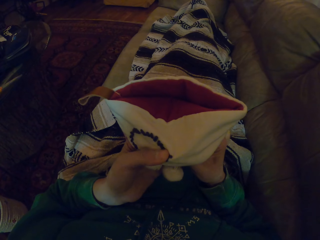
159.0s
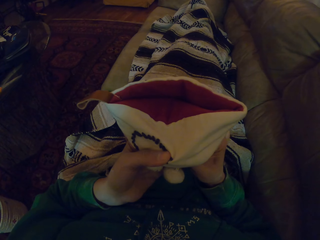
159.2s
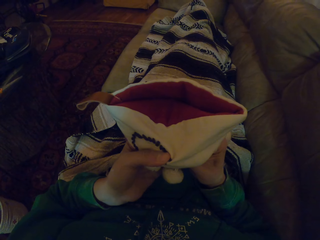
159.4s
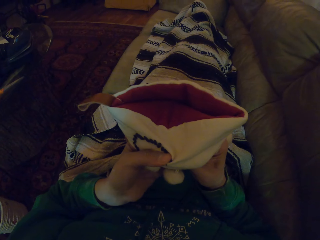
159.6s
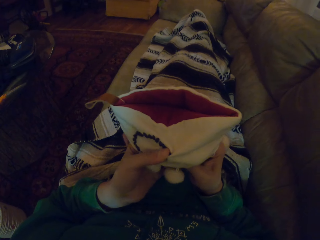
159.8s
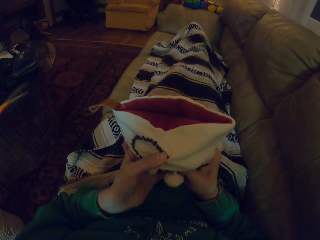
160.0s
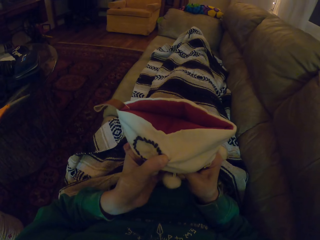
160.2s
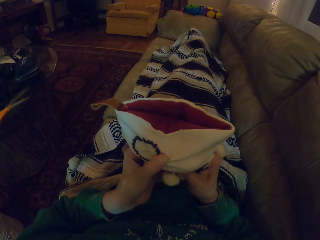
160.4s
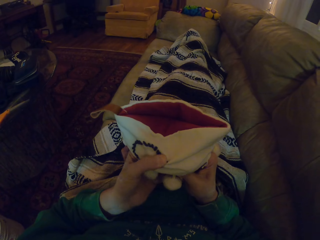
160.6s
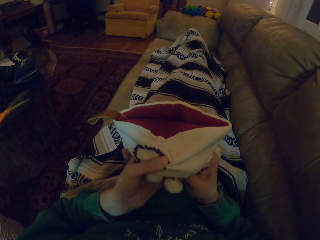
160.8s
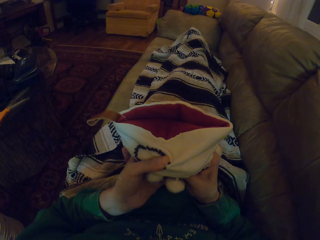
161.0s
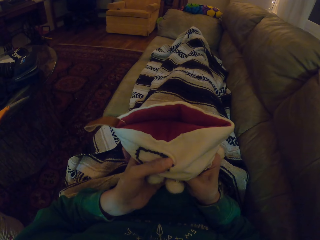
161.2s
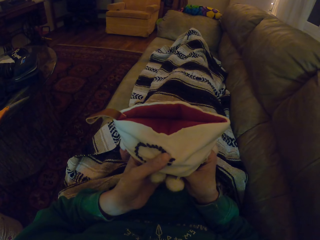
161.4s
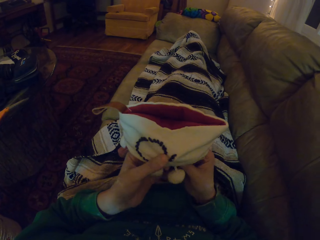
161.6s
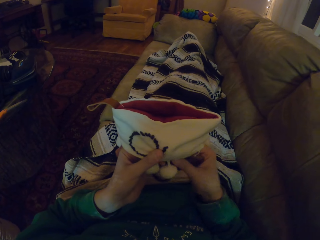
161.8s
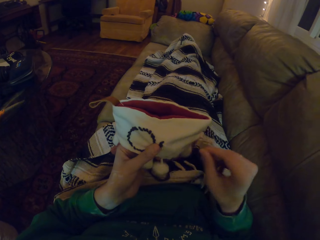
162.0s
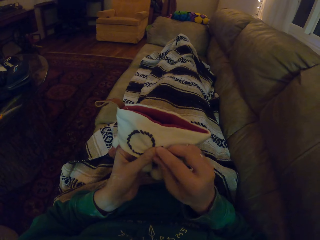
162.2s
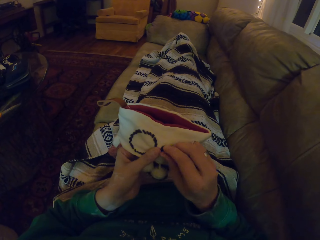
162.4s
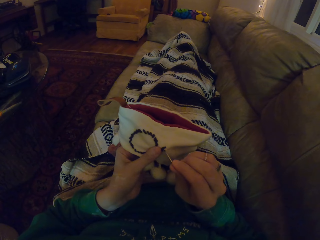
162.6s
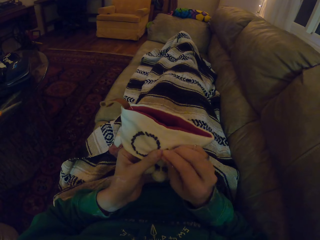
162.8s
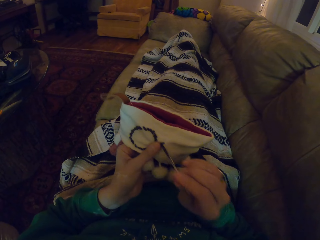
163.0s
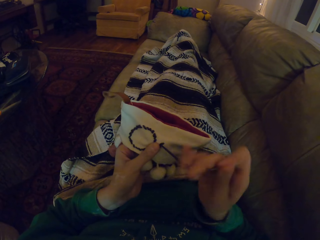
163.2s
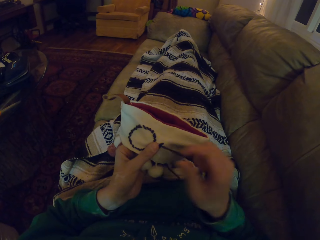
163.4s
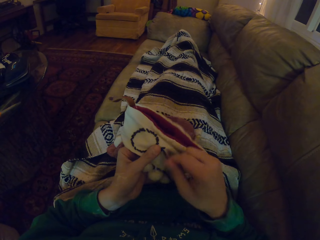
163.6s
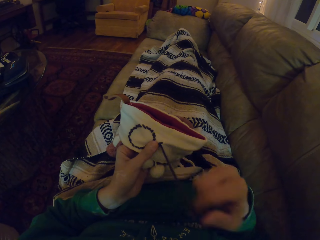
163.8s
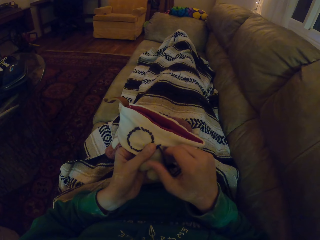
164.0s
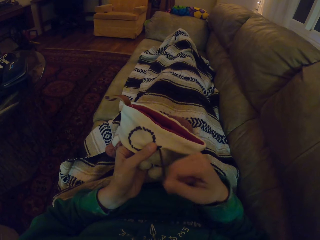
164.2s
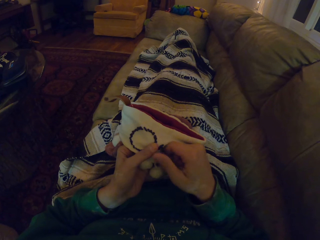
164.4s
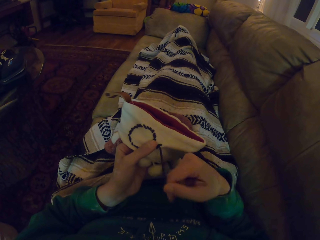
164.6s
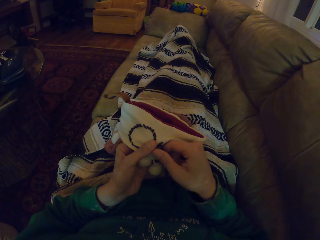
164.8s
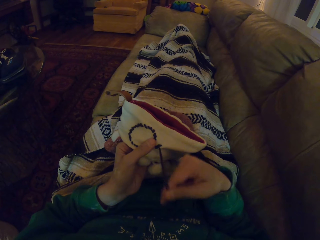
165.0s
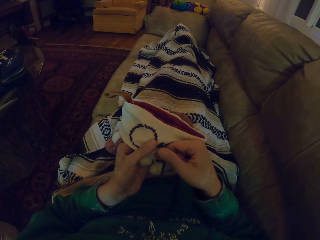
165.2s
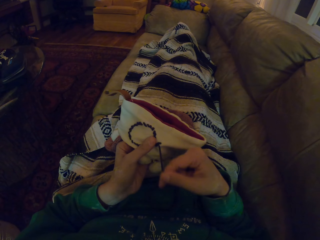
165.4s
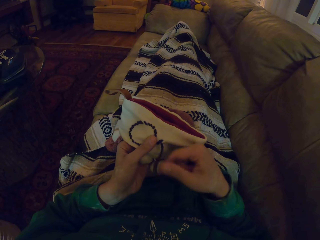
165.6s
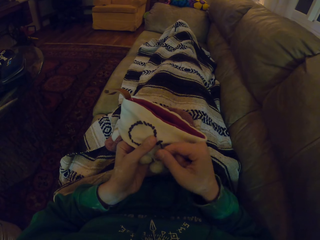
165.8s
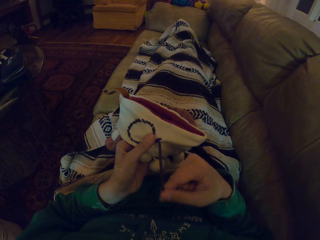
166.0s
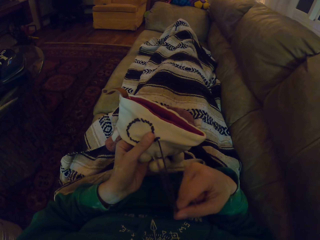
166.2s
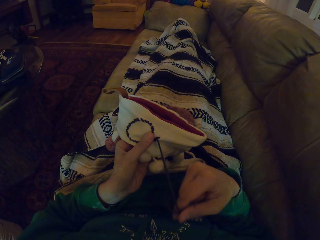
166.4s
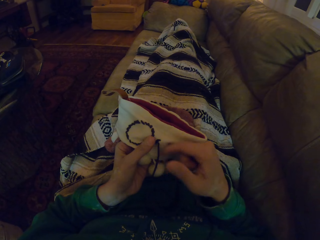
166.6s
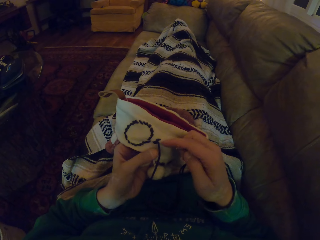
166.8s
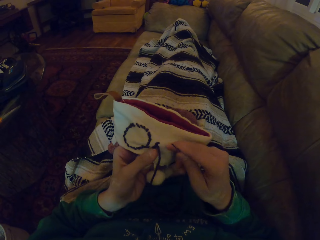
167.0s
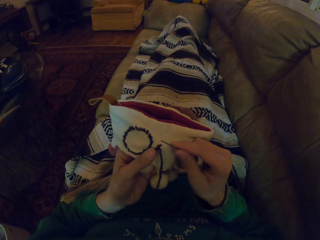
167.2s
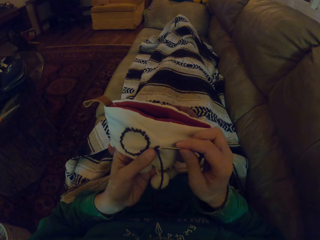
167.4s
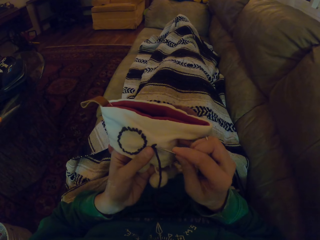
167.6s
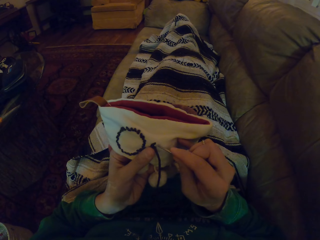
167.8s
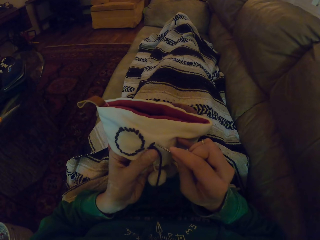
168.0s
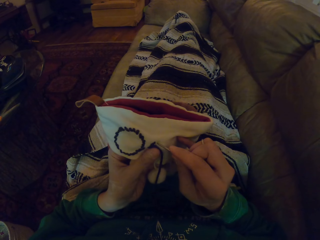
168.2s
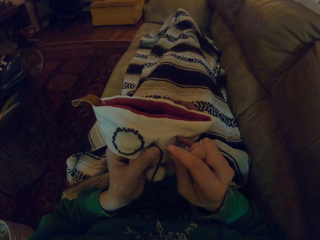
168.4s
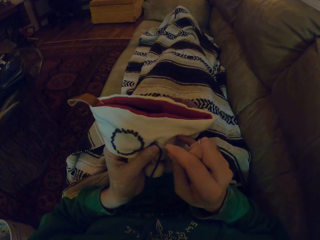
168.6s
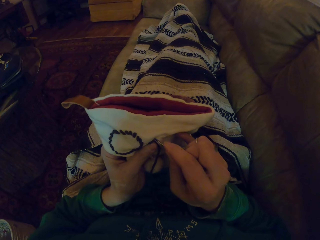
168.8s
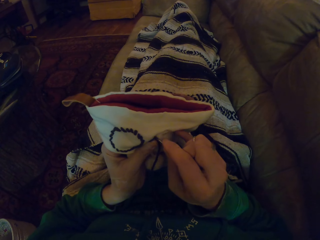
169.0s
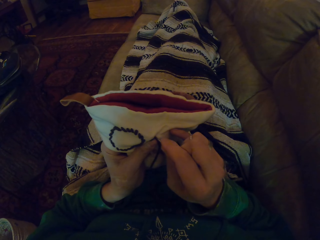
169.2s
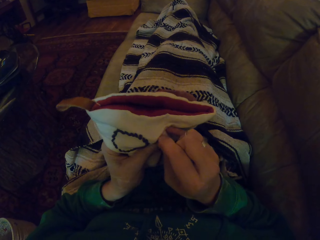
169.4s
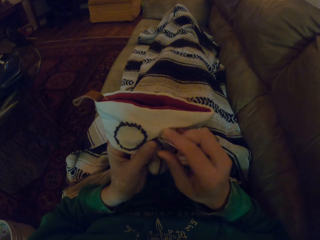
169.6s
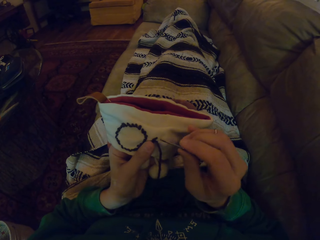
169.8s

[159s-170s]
The camera wearer pulls the thread. They insert the sewing needle in the garment.

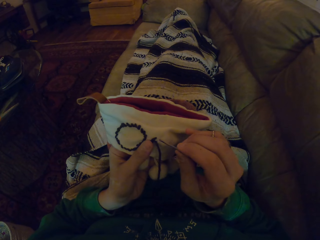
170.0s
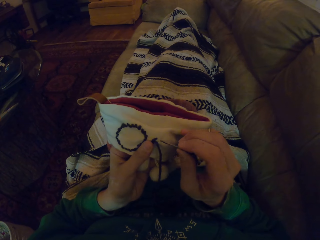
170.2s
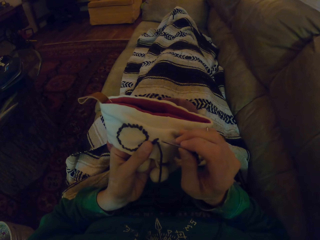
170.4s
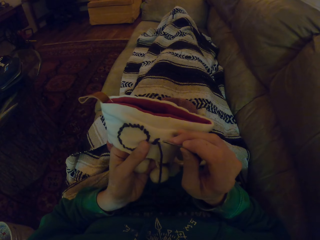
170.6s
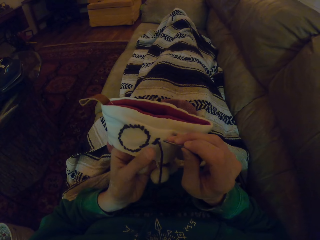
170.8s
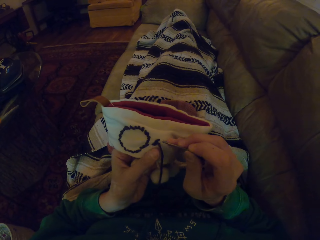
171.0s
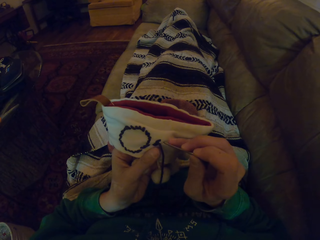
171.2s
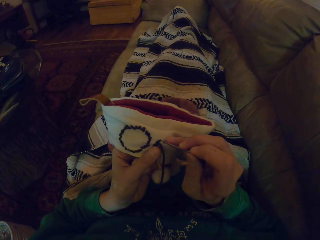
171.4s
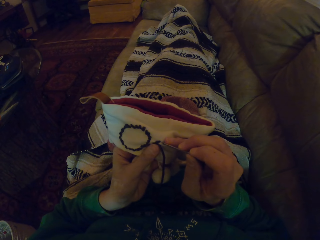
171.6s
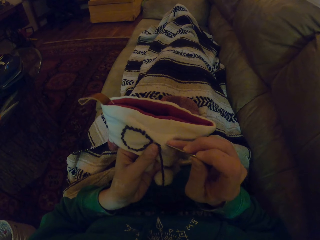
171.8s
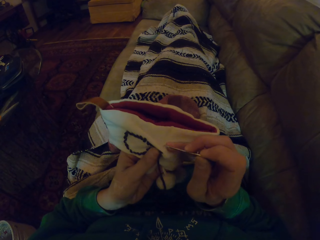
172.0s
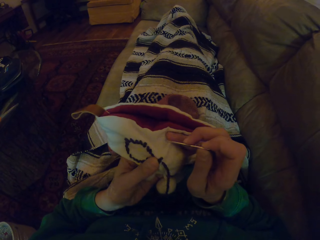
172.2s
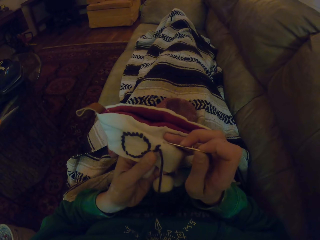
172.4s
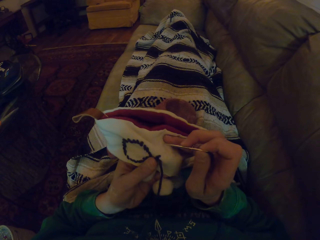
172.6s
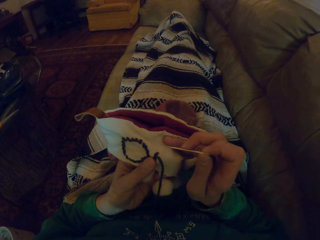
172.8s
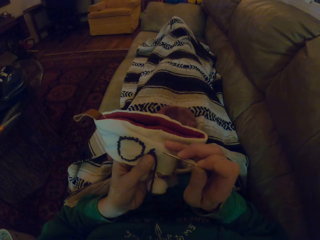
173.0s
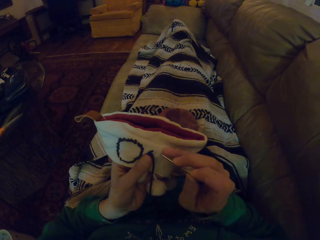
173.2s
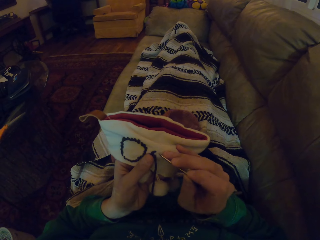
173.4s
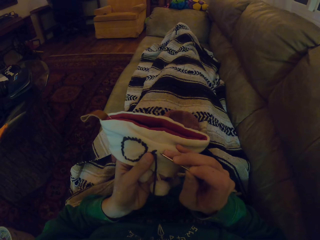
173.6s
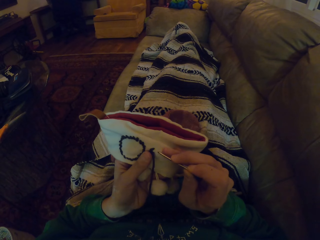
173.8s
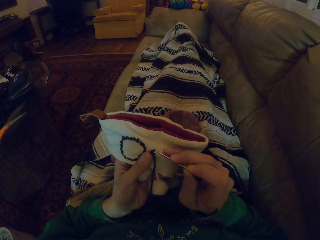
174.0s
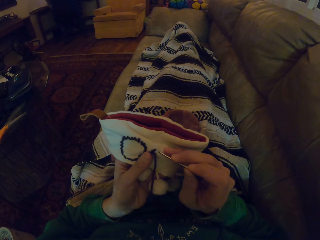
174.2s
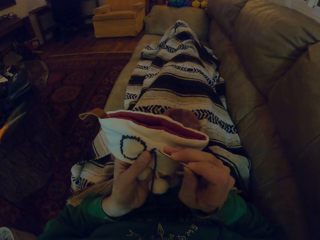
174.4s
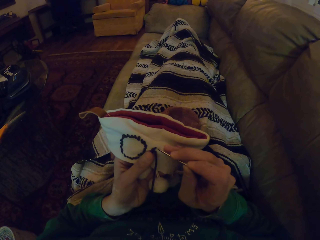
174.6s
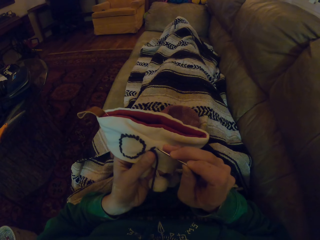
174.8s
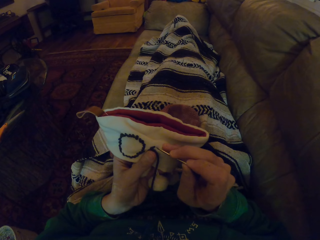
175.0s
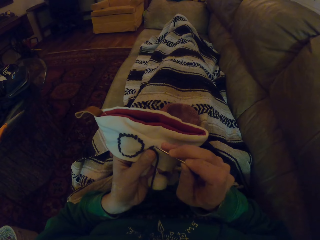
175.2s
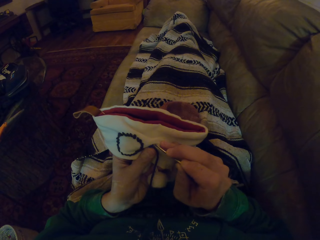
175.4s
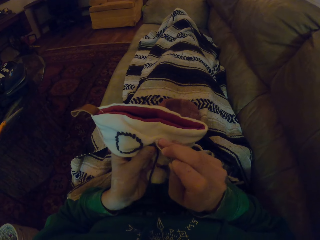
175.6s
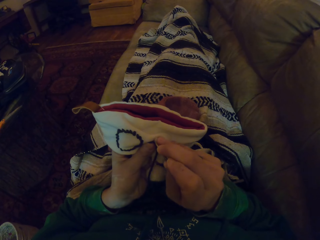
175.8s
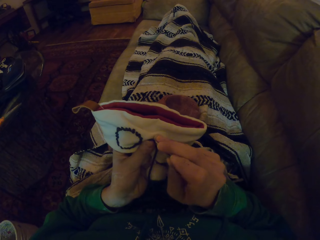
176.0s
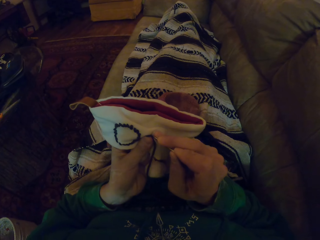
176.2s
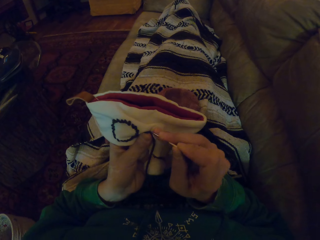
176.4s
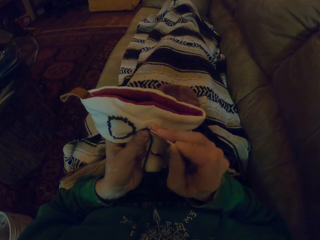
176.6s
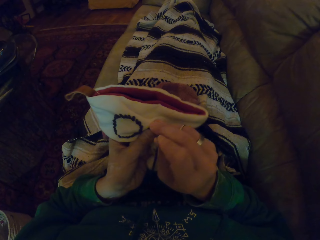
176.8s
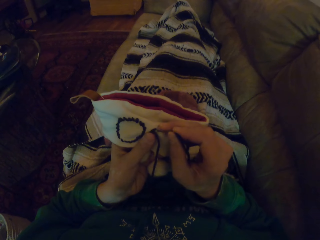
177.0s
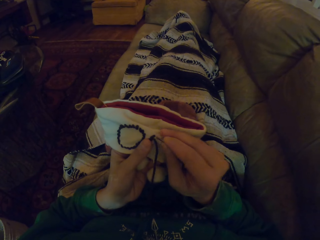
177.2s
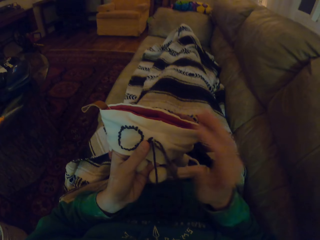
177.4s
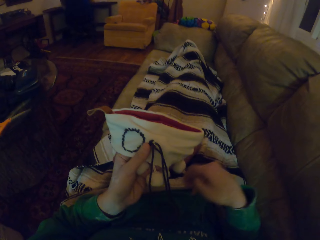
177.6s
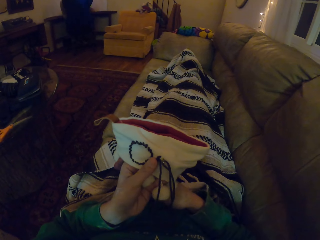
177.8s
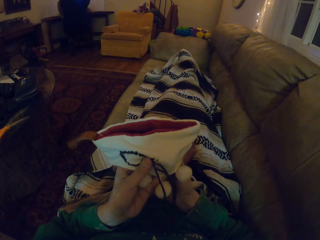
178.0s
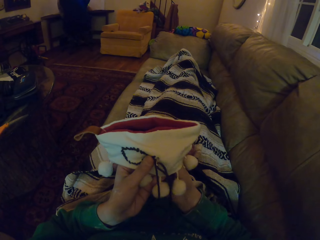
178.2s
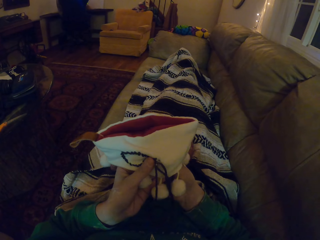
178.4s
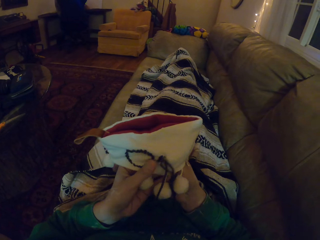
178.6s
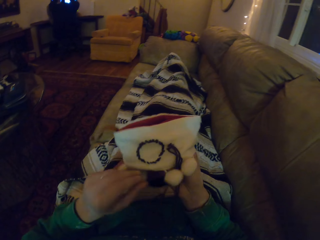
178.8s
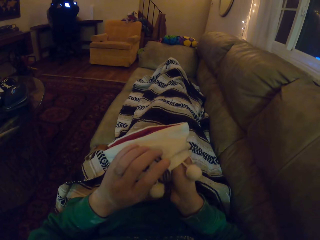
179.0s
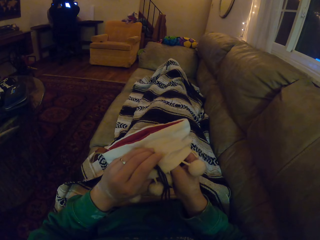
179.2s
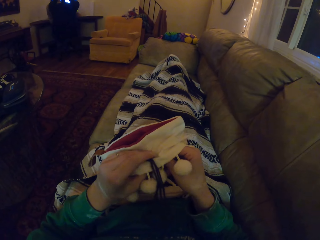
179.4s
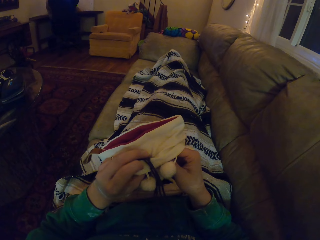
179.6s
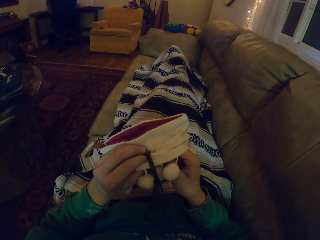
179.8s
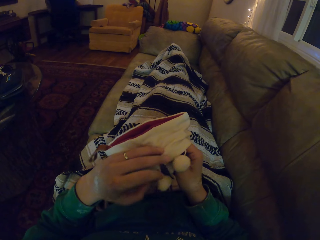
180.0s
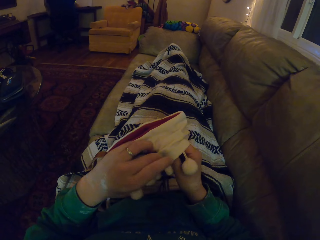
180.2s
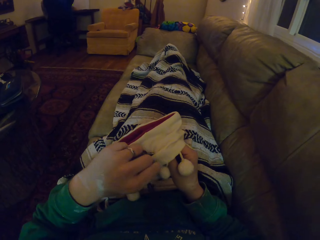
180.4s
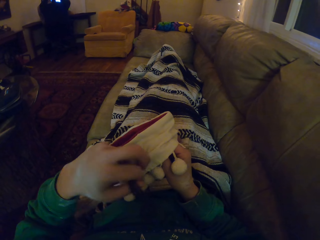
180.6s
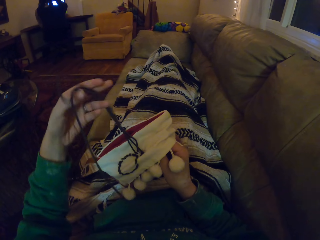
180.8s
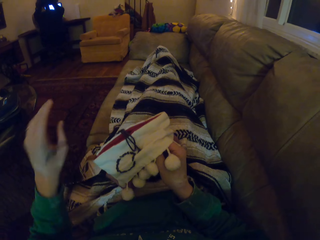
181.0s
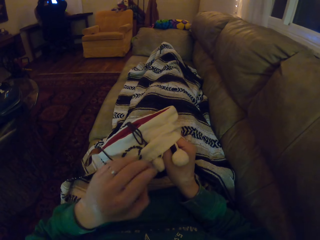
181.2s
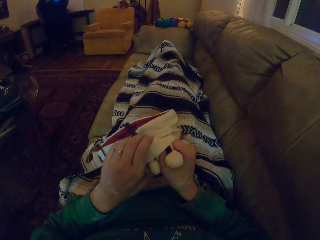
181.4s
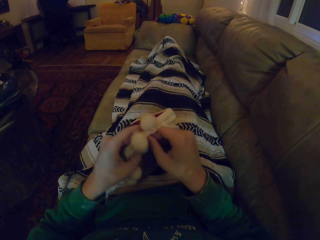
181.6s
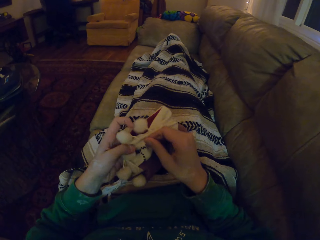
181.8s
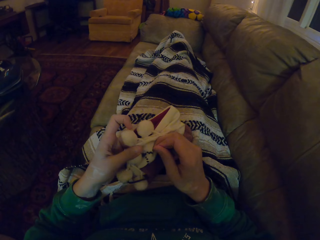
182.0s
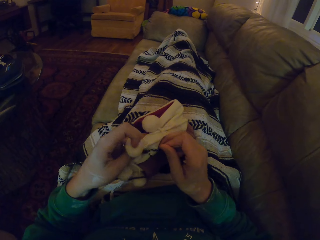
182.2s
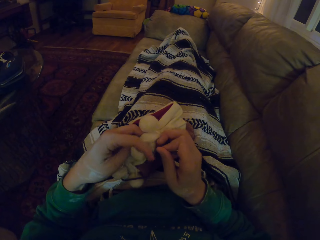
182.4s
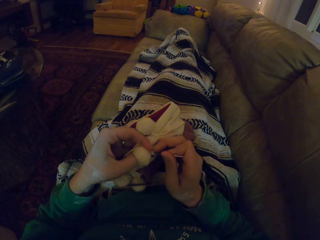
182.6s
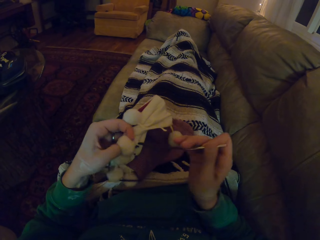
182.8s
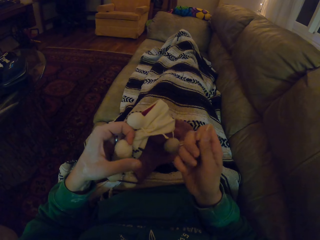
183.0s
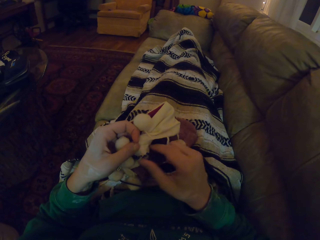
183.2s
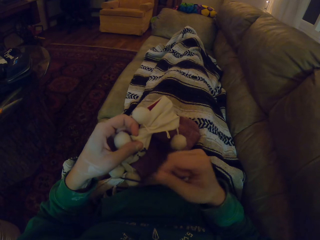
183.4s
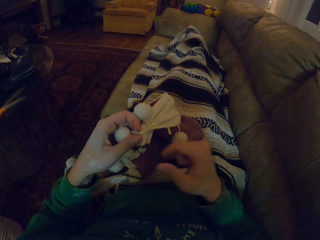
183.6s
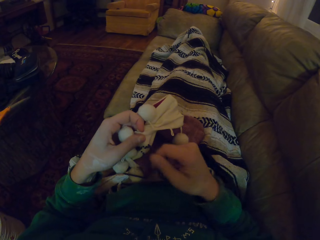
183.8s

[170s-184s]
The camera wearer removes the needle. They straighten the garment. They knit the garment. They hold the sewing needle. They move the hand holding the garment. They press the garment. They push the thread. They turn the garment. They pull the thread.
